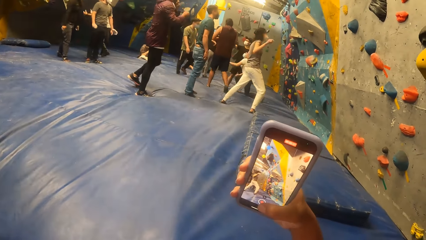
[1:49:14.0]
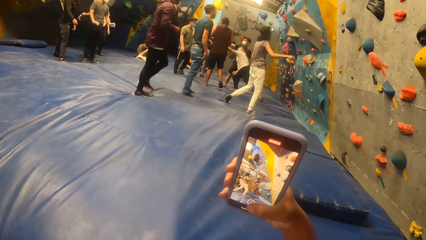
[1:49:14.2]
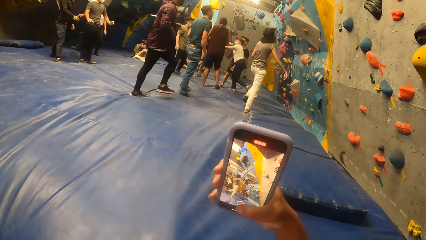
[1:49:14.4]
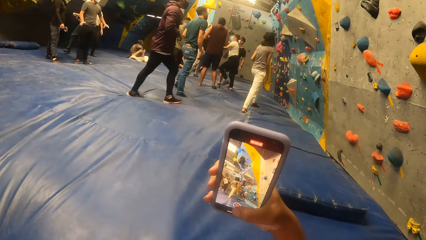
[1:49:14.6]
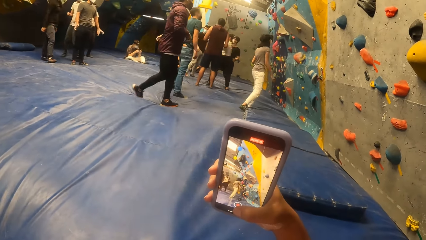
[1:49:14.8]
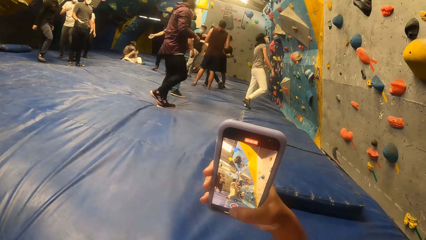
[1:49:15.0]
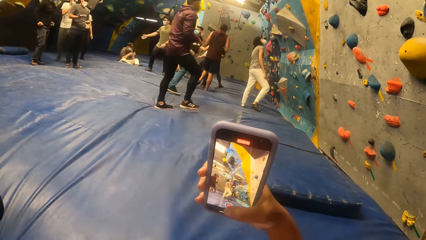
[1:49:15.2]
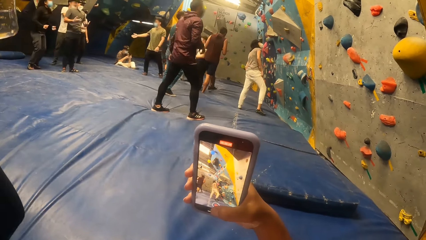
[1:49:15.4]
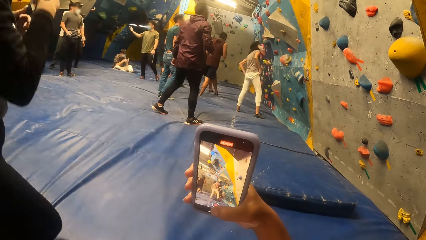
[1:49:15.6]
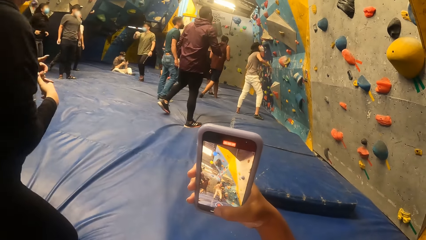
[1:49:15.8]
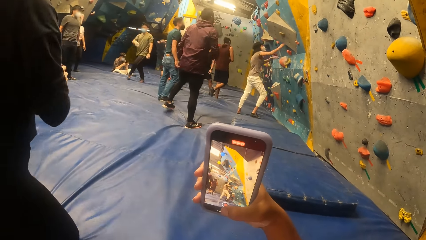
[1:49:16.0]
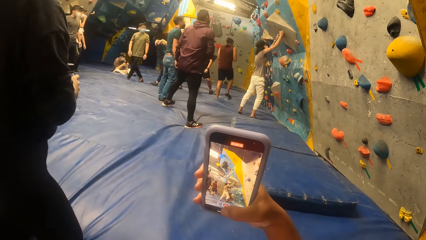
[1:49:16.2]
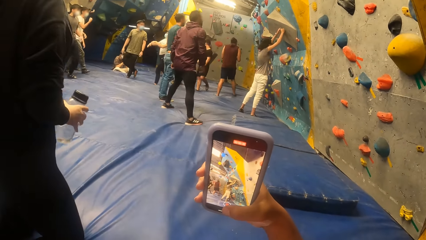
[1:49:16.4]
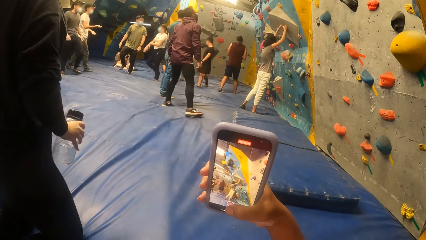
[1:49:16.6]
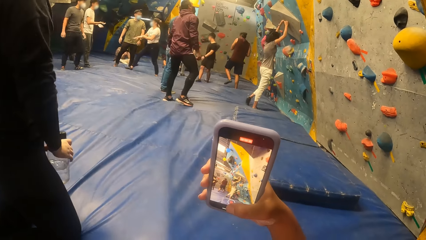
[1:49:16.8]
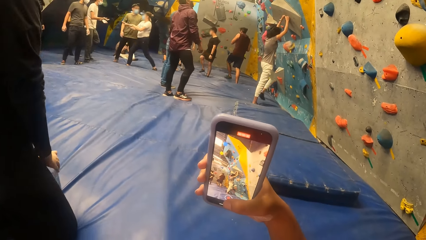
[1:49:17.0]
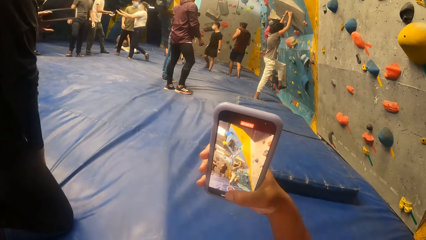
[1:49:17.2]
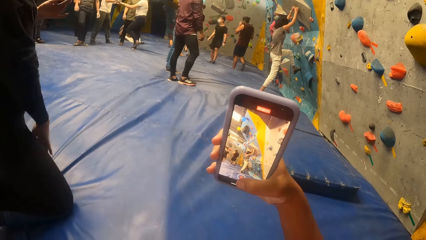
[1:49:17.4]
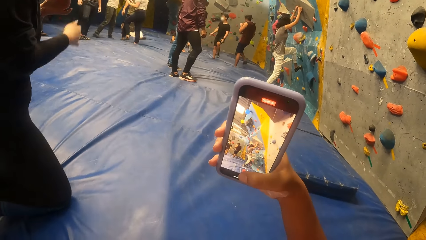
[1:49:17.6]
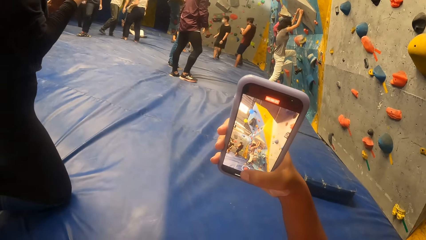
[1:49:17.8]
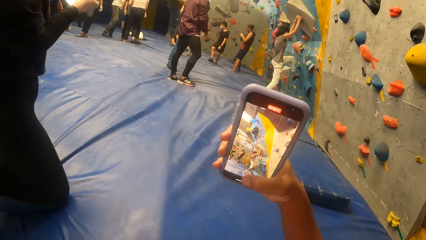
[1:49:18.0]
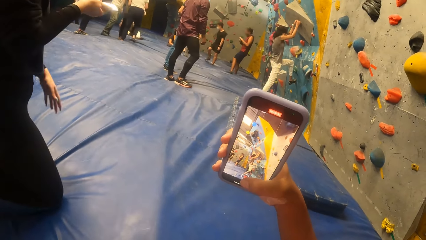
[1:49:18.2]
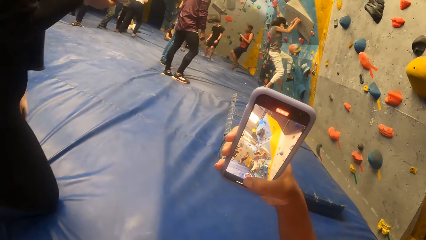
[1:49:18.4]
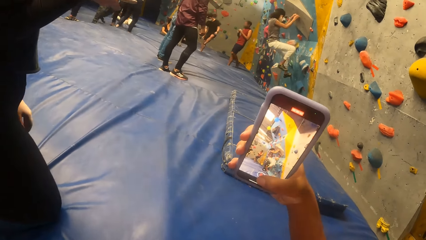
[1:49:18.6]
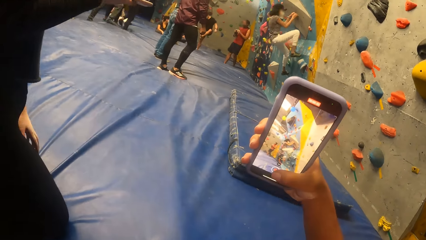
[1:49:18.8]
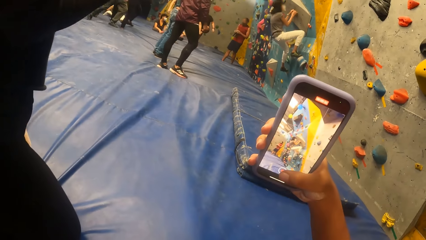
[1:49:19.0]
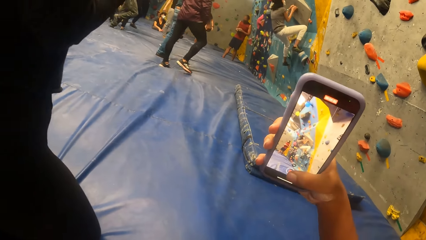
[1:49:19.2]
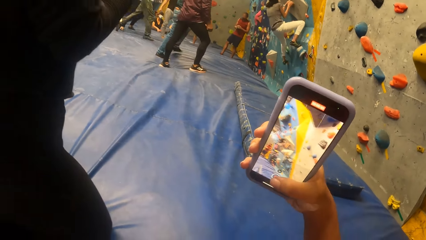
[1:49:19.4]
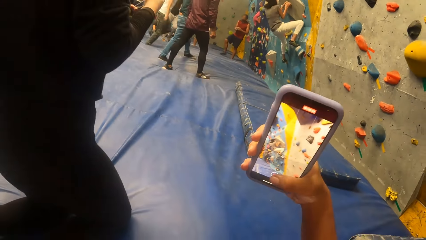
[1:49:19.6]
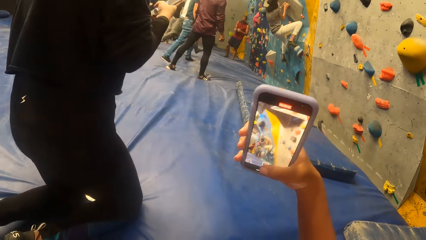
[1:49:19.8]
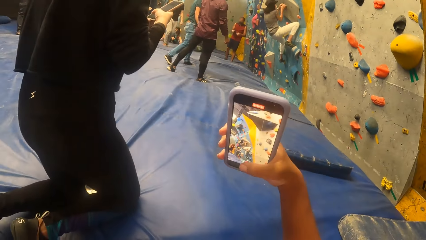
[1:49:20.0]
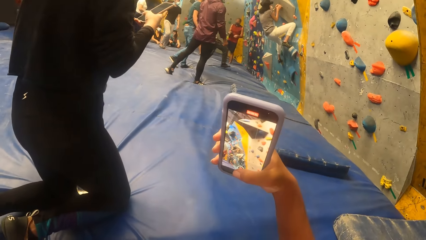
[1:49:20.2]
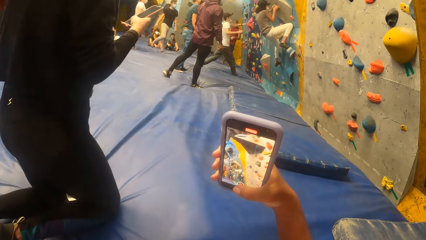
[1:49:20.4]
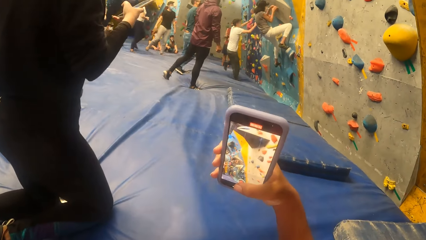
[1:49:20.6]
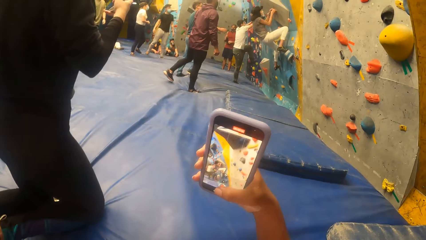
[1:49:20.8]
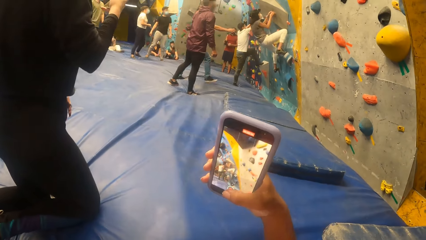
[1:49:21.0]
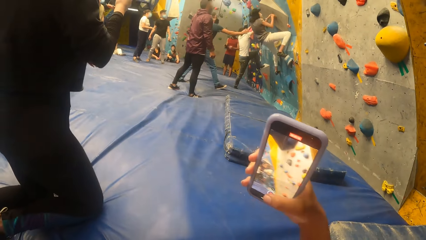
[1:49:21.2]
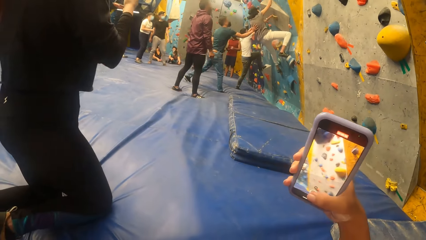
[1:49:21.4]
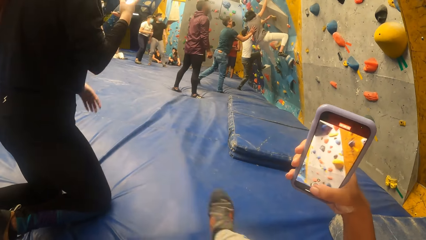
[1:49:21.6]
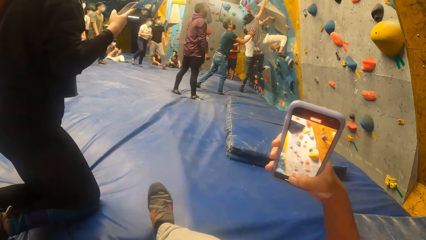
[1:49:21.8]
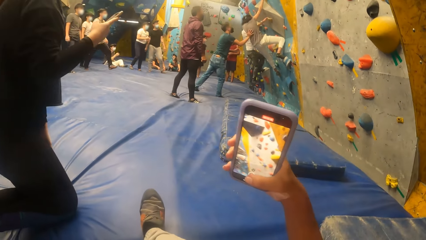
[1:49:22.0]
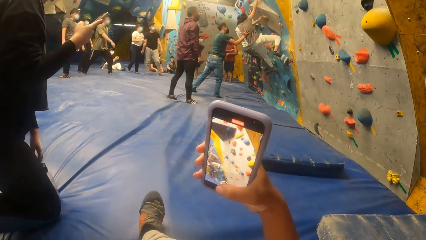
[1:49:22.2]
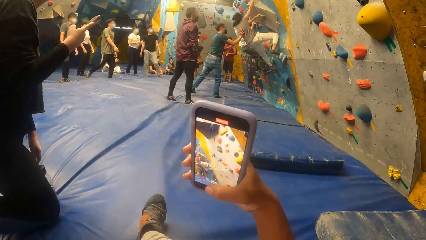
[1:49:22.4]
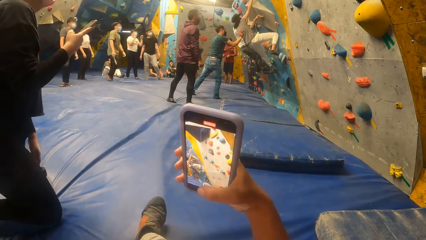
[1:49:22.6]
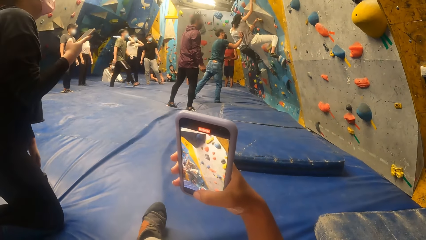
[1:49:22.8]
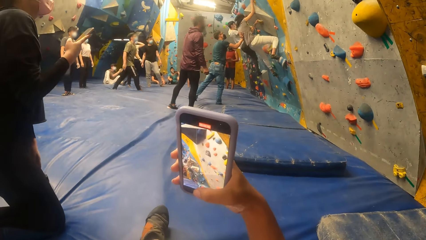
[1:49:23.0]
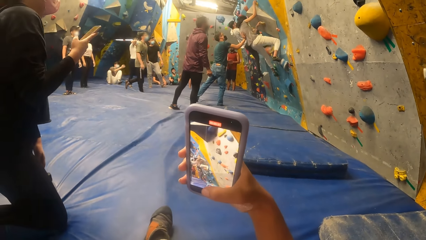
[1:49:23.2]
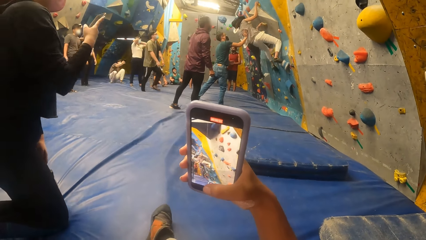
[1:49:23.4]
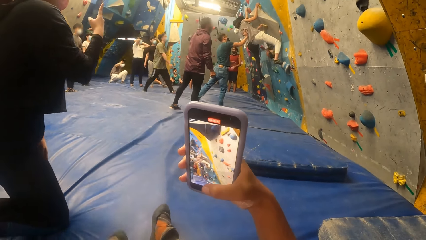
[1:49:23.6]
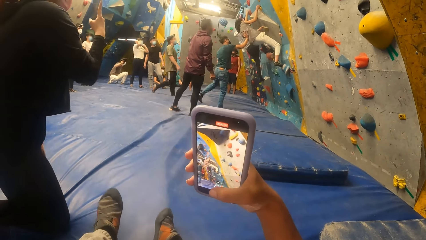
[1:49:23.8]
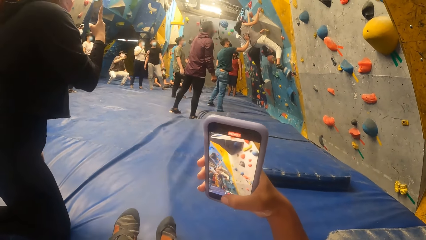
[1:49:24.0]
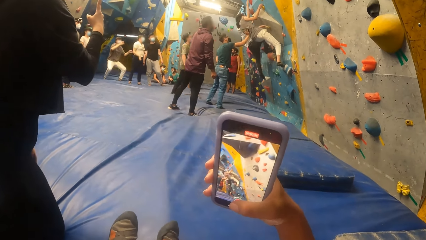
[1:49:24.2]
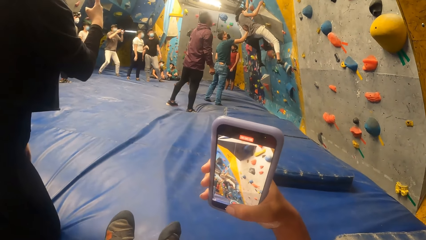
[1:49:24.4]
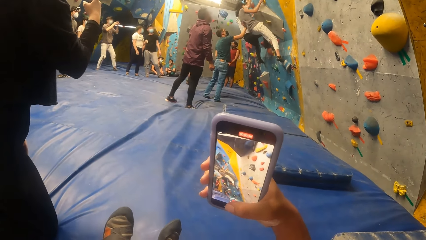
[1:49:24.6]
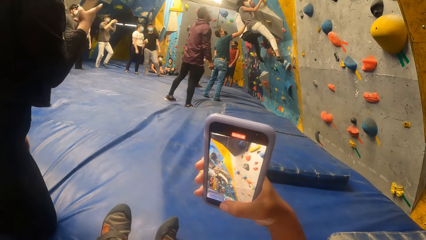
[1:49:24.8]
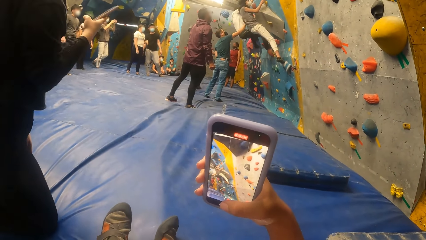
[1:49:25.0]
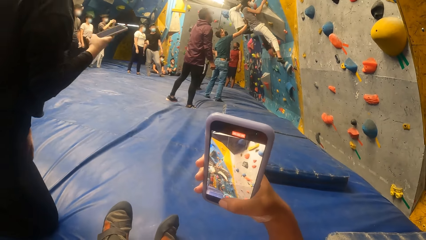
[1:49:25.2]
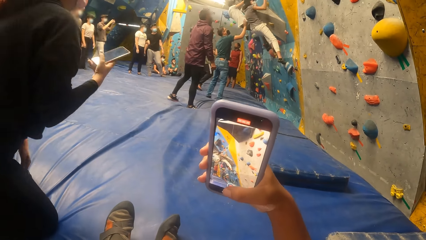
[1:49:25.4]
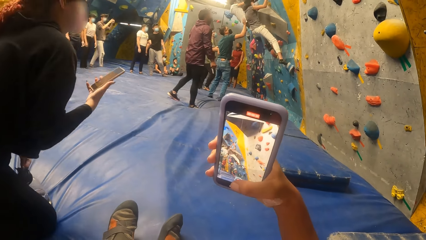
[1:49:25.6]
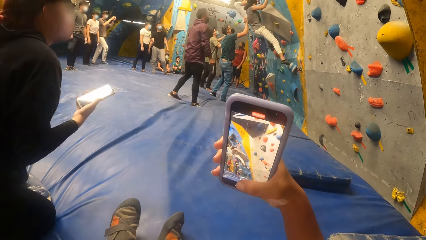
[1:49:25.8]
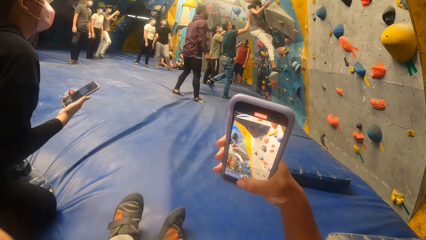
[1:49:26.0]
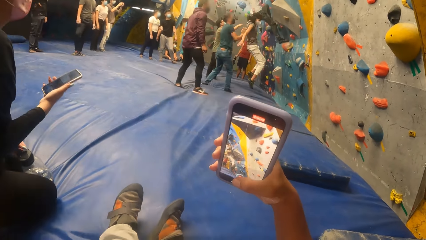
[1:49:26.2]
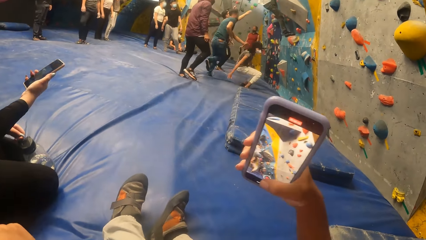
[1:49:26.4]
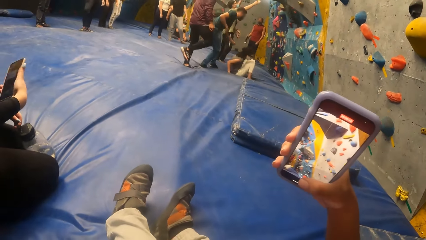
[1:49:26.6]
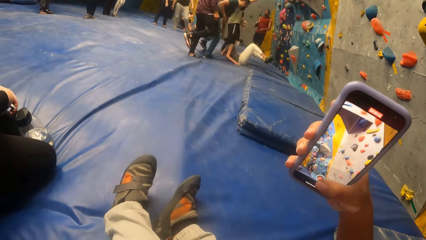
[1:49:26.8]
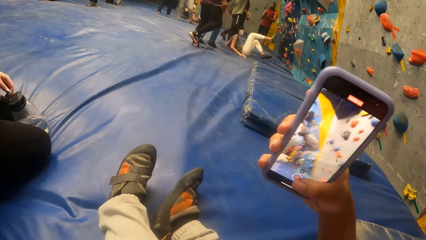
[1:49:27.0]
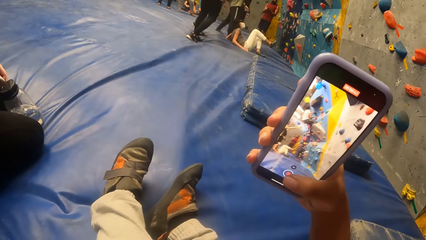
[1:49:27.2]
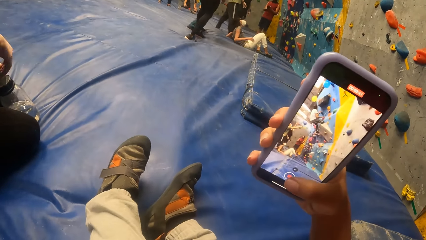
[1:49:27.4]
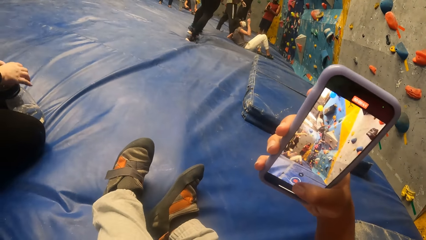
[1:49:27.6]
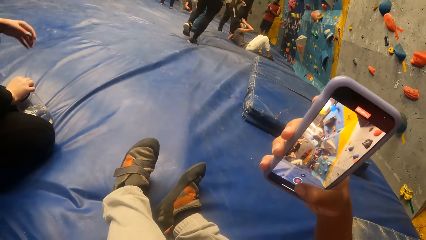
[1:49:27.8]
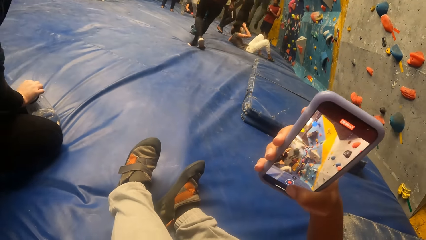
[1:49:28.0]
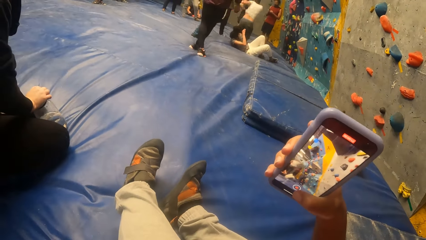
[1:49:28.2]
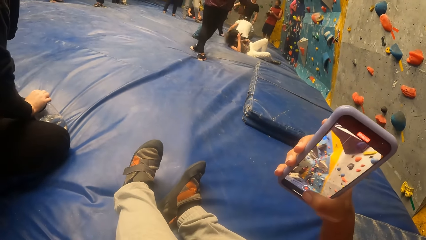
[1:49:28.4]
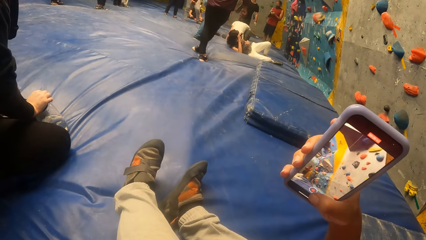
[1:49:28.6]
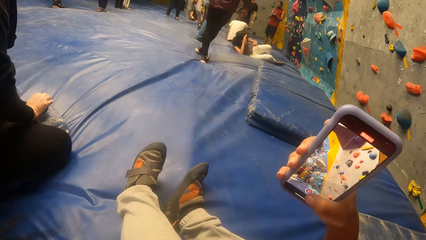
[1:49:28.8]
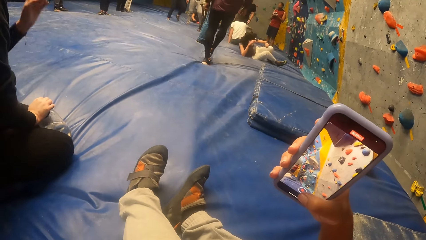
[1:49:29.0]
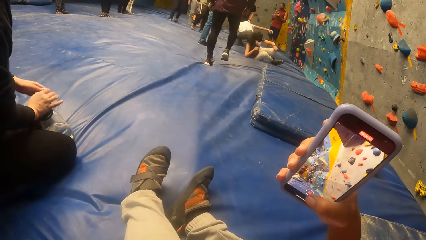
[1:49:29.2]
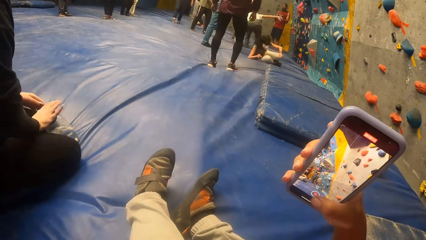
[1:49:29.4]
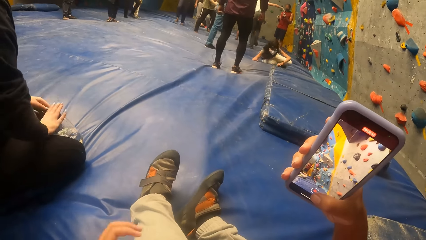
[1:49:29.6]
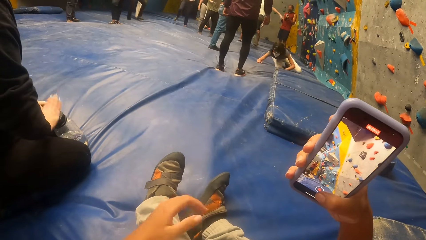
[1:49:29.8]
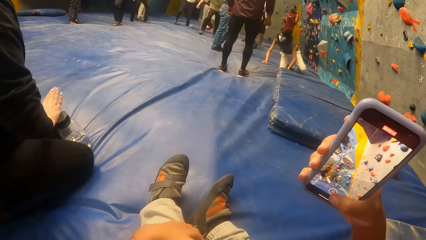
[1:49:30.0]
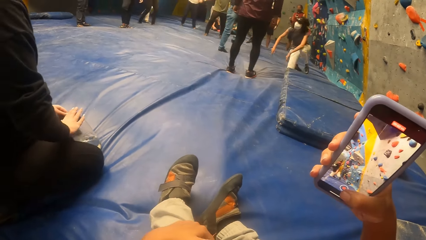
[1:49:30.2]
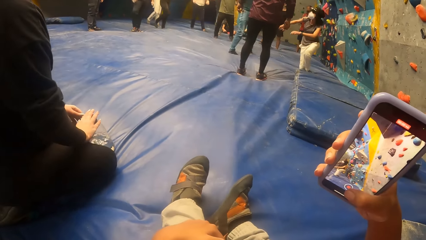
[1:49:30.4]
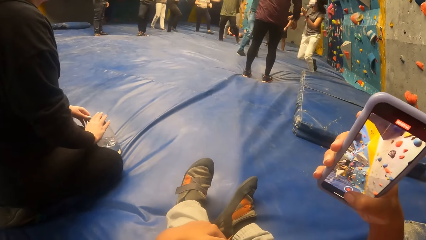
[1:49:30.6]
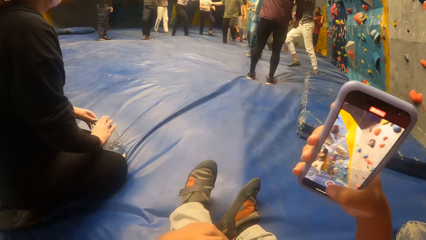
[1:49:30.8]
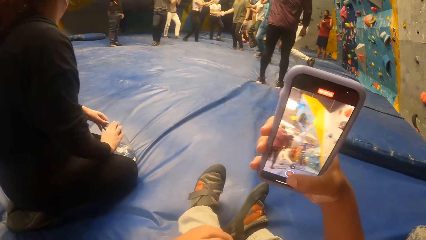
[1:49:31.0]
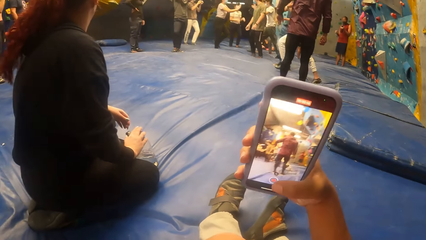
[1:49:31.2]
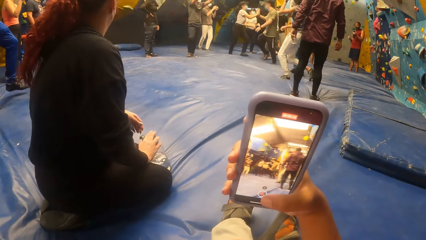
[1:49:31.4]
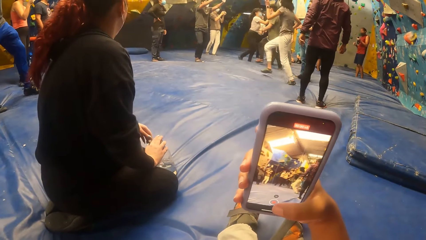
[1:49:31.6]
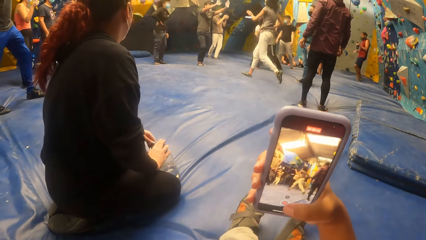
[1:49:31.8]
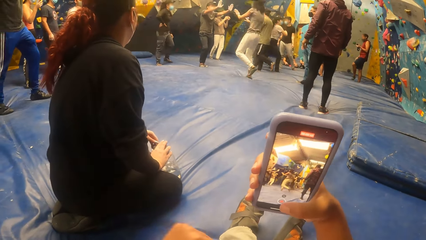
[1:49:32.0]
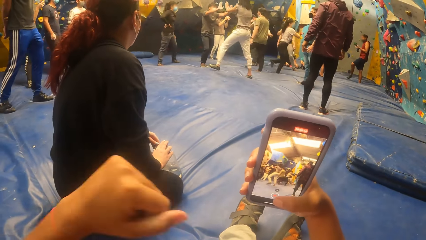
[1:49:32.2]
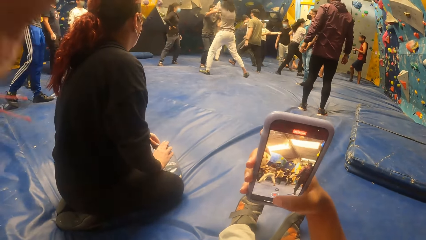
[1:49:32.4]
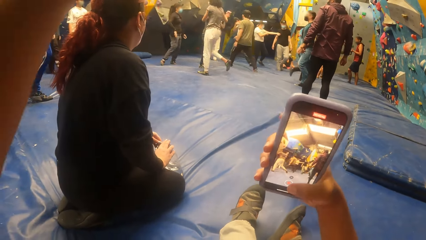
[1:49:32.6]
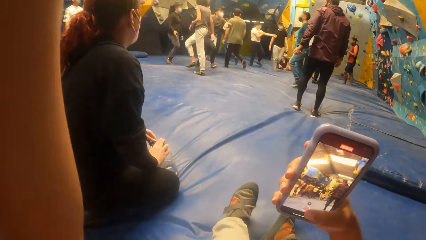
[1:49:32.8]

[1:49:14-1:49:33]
The woman passes a water bottle from her left hand to her right hand. The woman places the water bottle between her legs with her right hand. The woman passes the phone from her left hand to her right hand. The woman holds the water bottle between her legs with her left hand. The woman holds the water bottle with her right hand. The woman drums on the water bottle lid with both hands.
